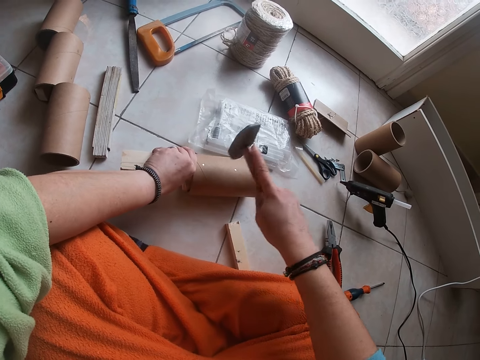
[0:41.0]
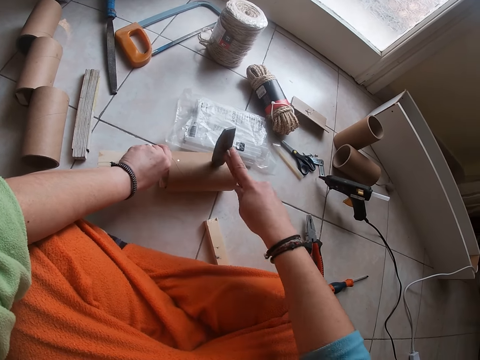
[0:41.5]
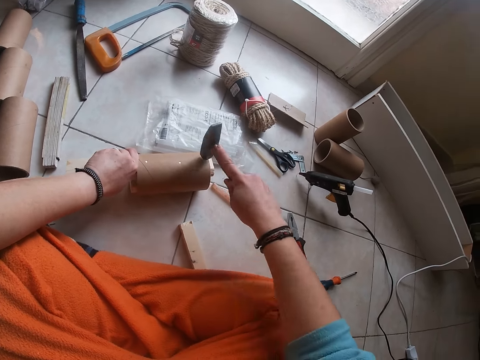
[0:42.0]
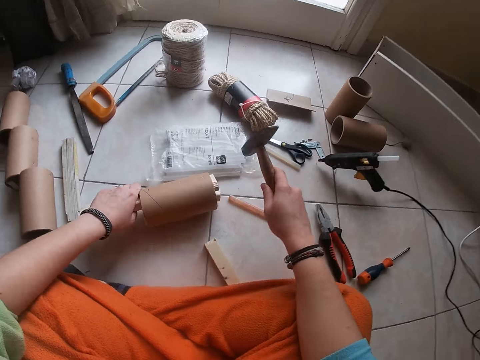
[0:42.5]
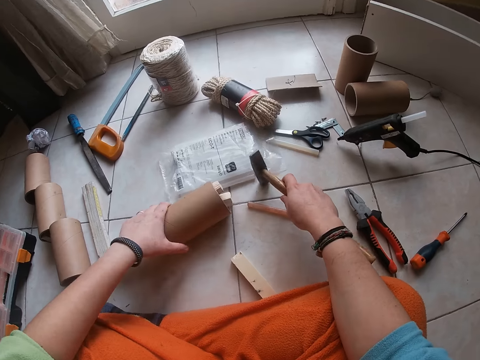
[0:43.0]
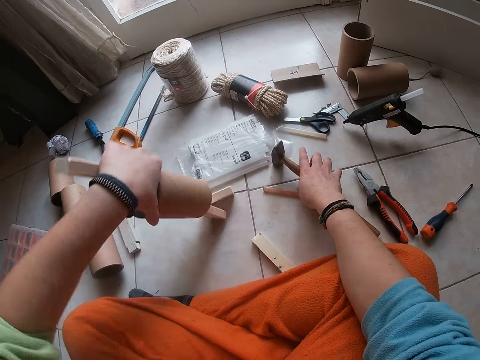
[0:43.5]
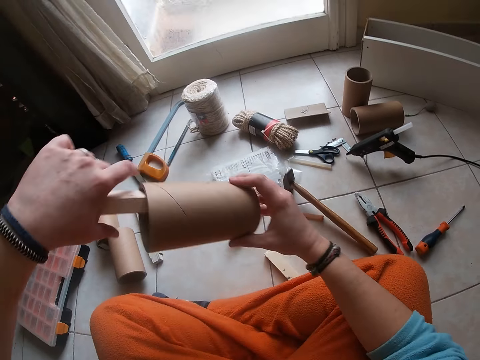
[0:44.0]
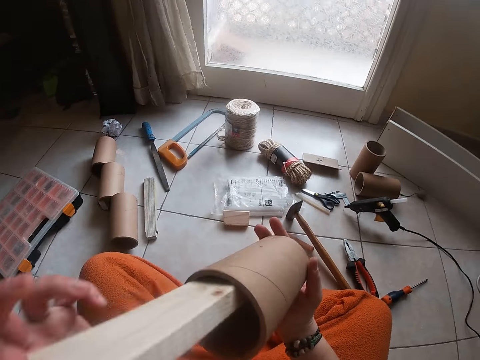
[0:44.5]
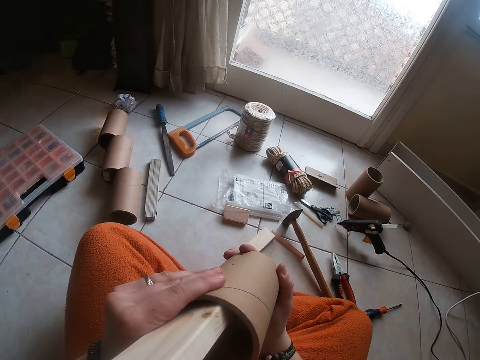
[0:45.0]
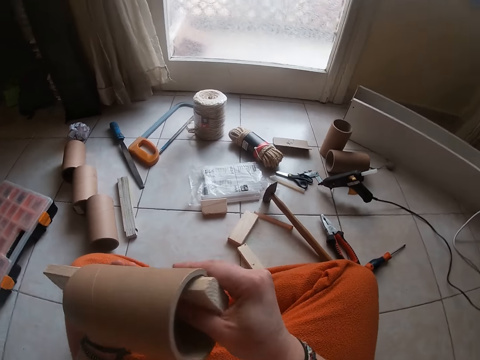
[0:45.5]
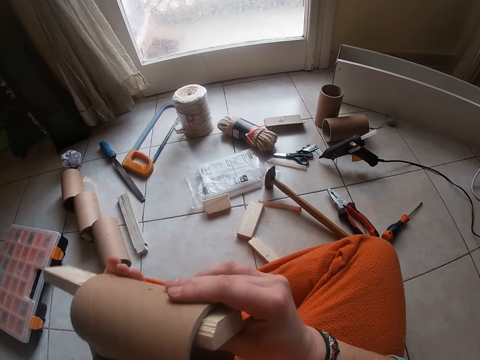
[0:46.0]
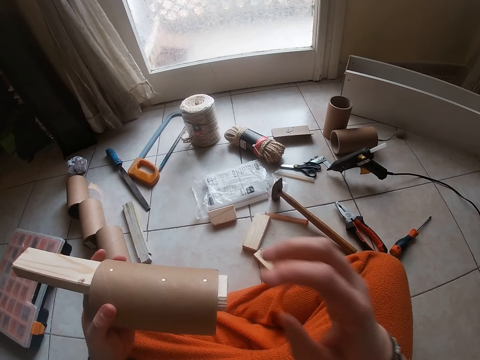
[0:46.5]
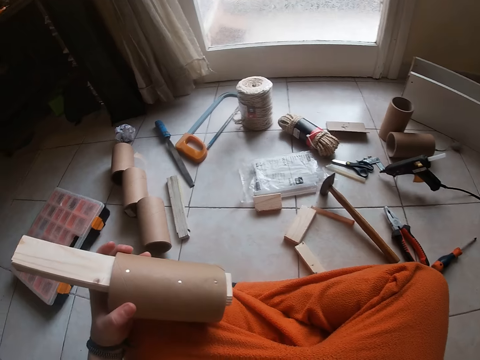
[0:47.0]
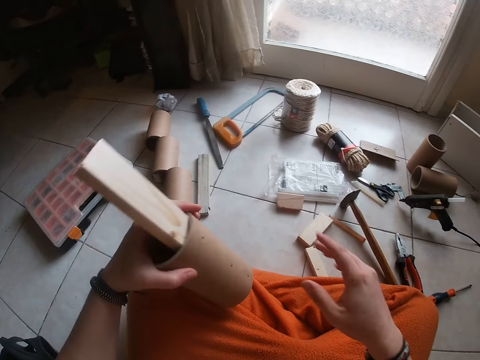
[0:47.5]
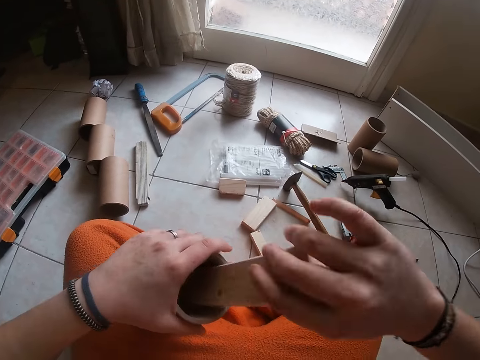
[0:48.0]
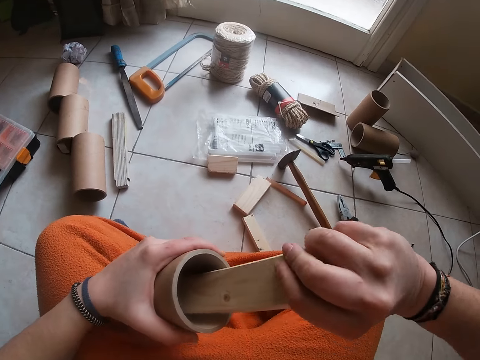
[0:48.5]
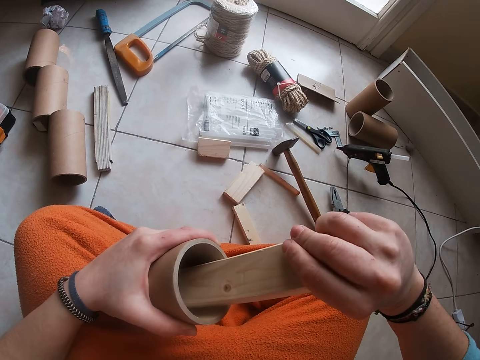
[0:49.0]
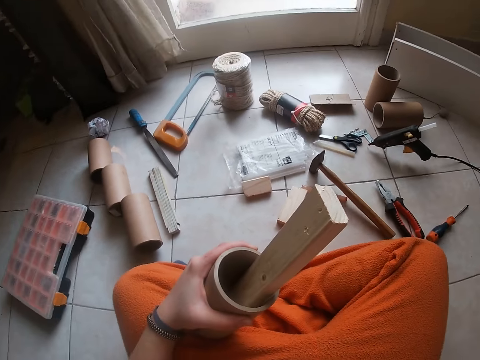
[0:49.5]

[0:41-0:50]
The camera wearer pours out the pieces of wood inside the cylinder cardboard or cardboard tube. He drops the hammer on the floor. He picks up the cardboard tube from the floor with his left hand. He holds the cardboard tube with both hands. He holds the tube with his left hand. He drops the cardboard tube on his left leg with his left hand. He places his right hand on his right leg. He holds the wood in the cardboard tube with his right hand.
